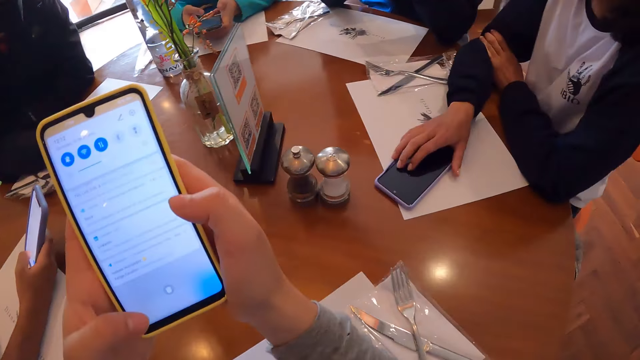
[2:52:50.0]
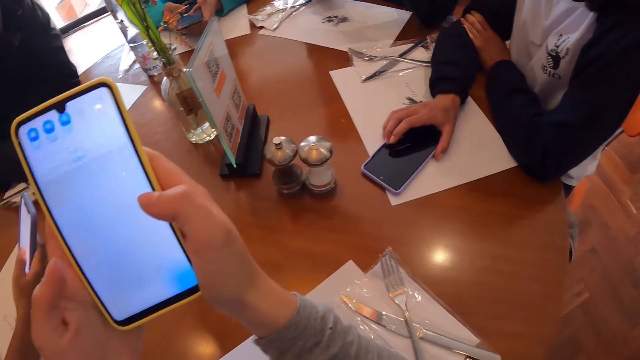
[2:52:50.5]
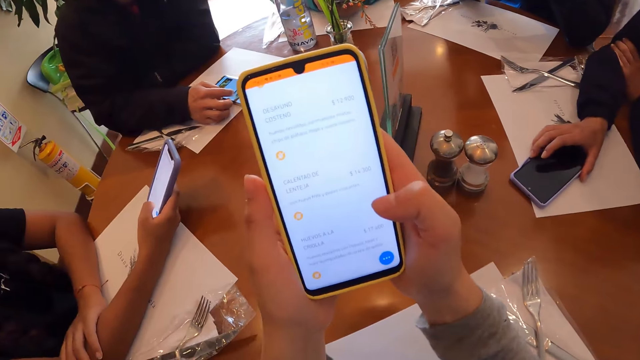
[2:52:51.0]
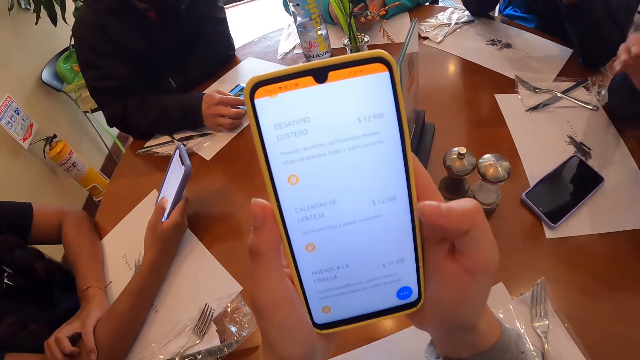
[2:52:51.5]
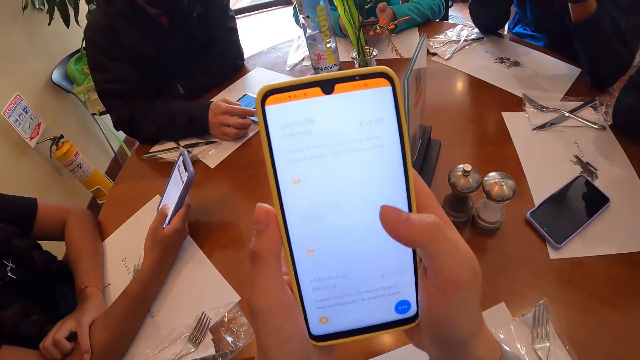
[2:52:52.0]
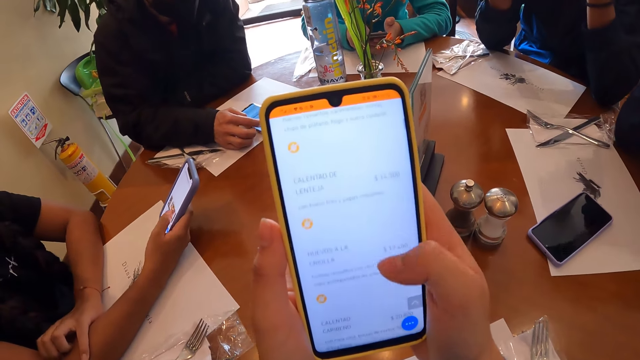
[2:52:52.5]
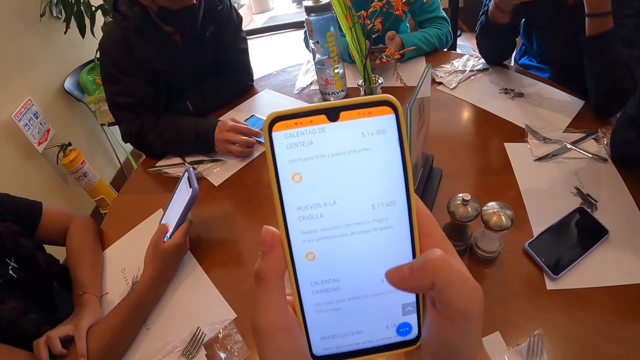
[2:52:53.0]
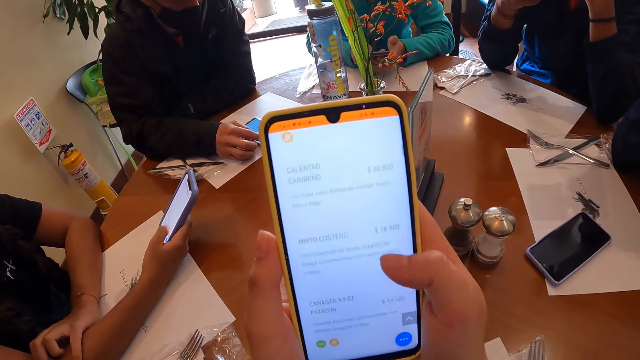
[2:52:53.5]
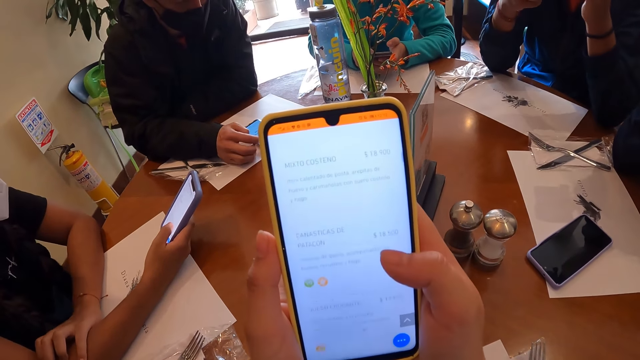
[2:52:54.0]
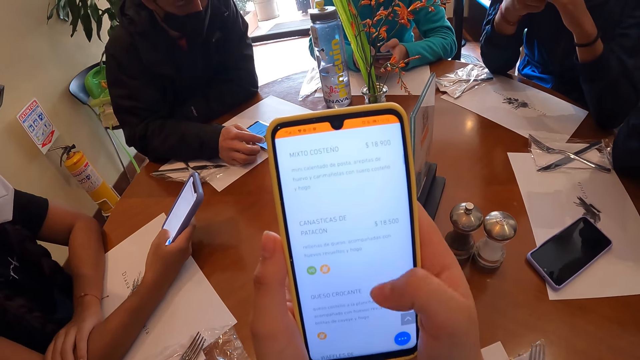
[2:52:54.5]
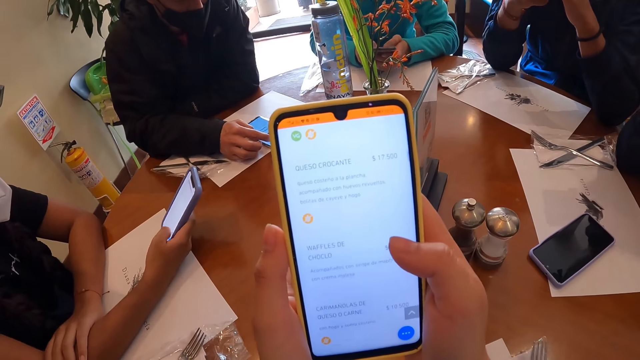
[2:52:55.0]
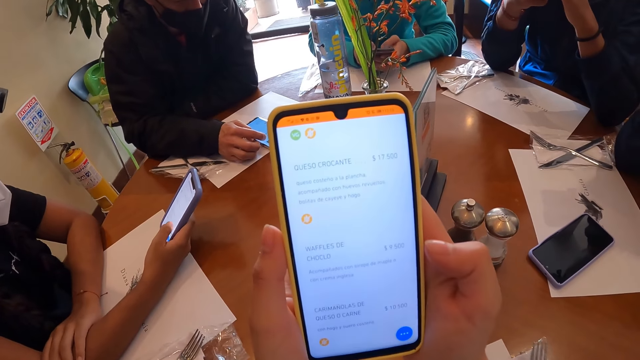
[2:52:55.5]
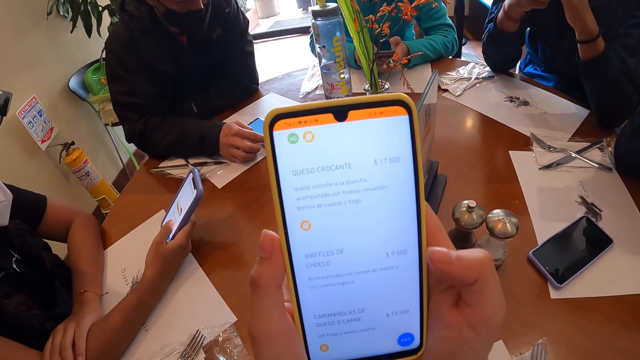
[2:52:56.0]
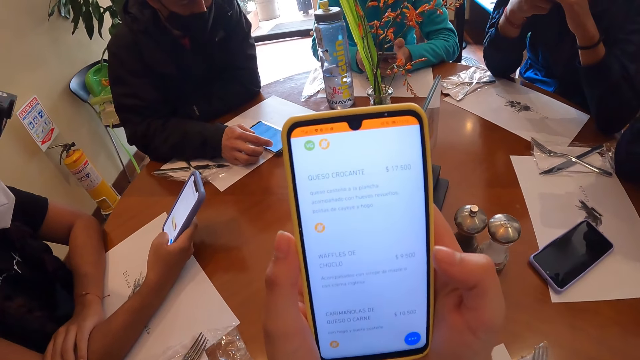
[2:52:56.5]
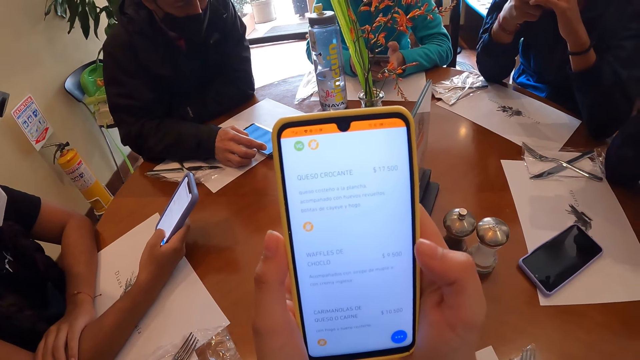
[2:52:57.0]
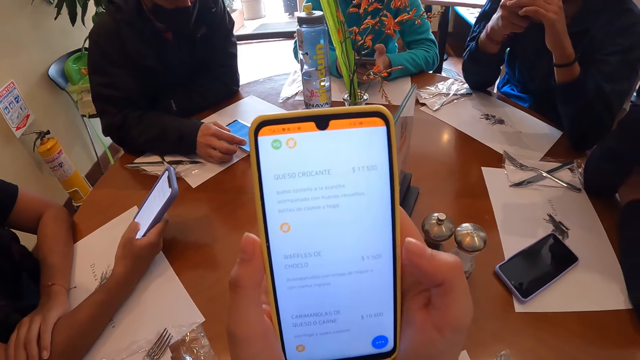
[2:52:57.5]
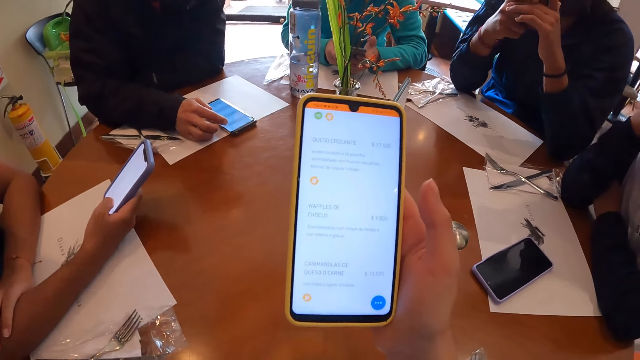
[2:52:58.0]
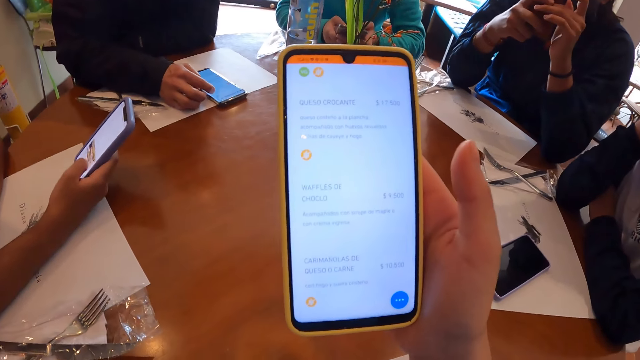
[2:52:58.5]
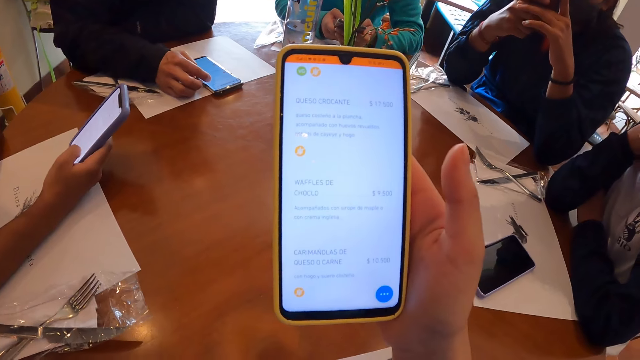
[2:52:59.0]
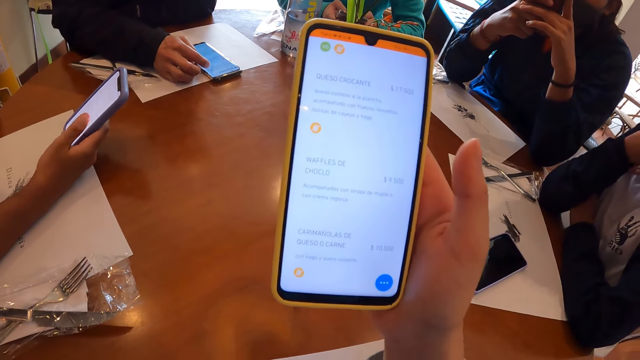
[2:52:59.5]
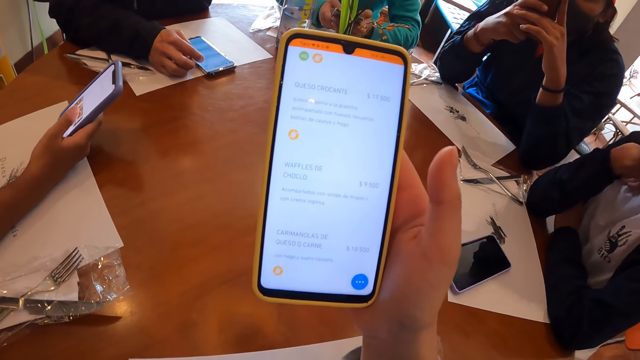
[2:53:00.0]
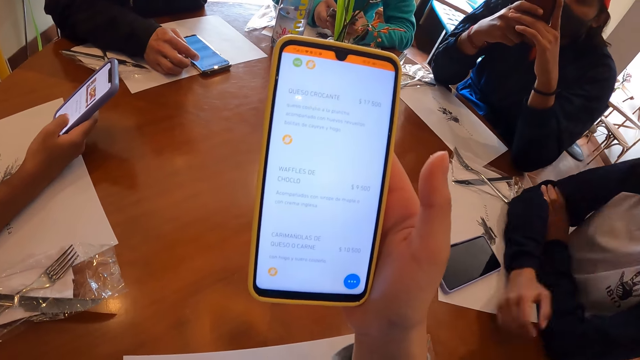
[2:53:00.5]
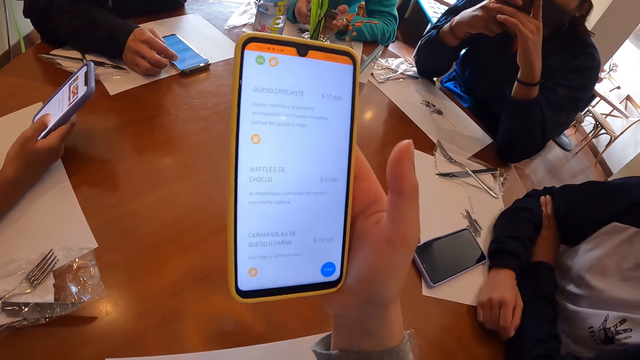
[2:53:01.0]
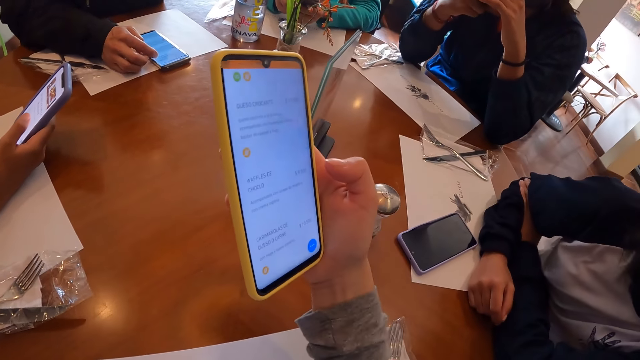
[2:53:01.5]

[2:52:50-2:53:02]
The woman touches the phone on the table with her right hand.

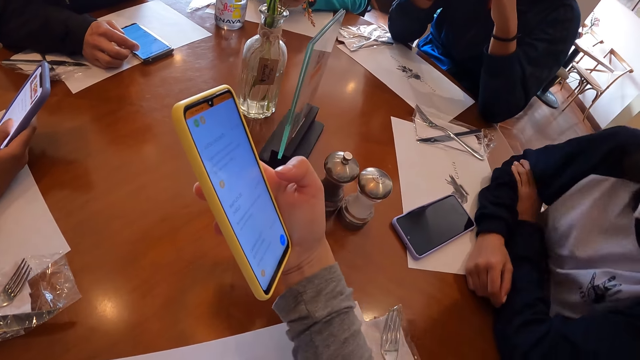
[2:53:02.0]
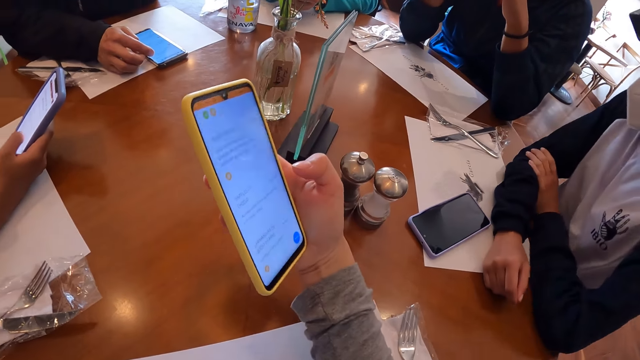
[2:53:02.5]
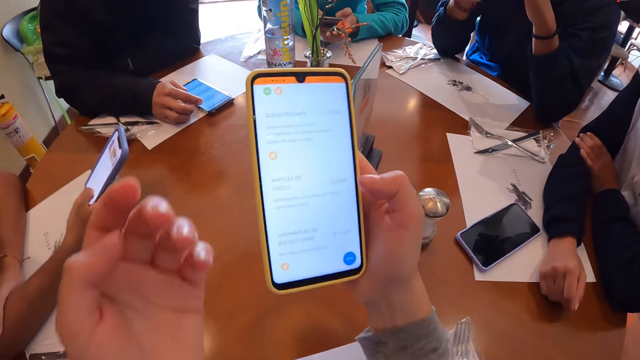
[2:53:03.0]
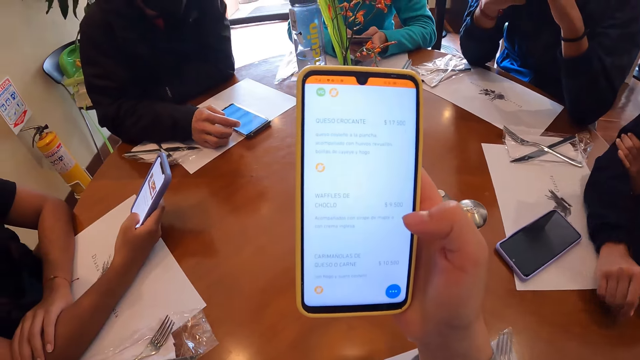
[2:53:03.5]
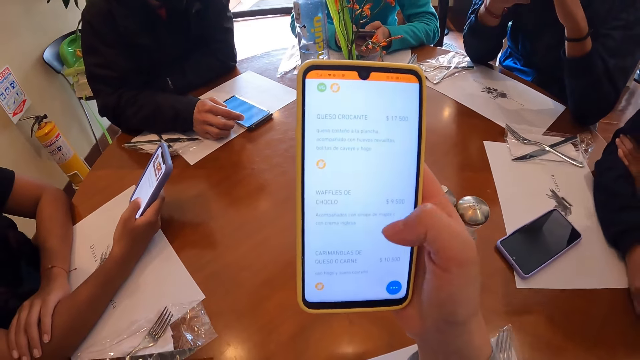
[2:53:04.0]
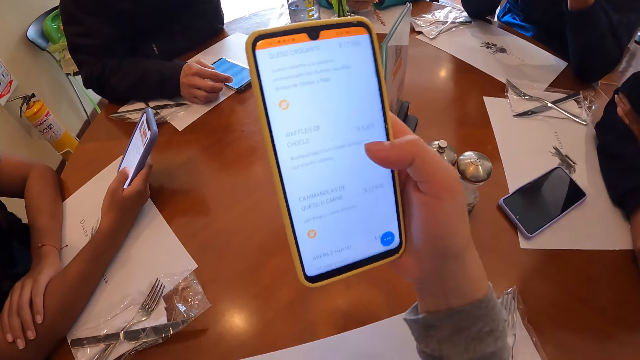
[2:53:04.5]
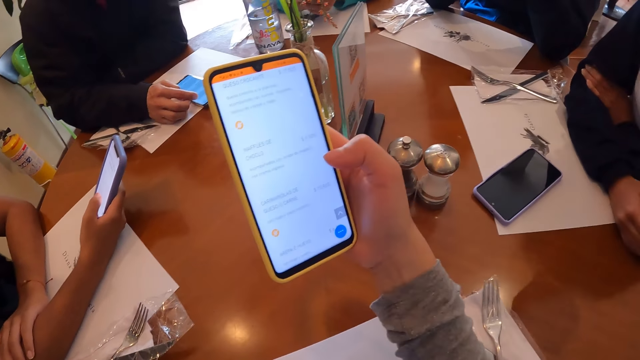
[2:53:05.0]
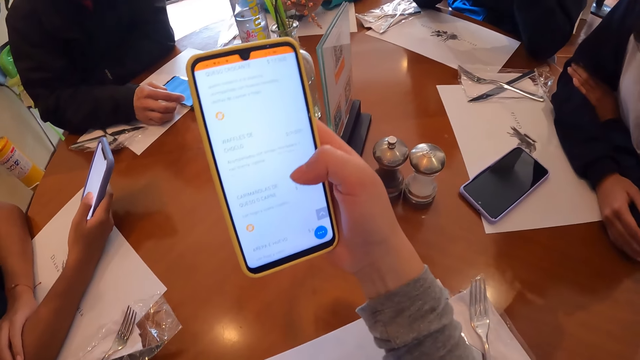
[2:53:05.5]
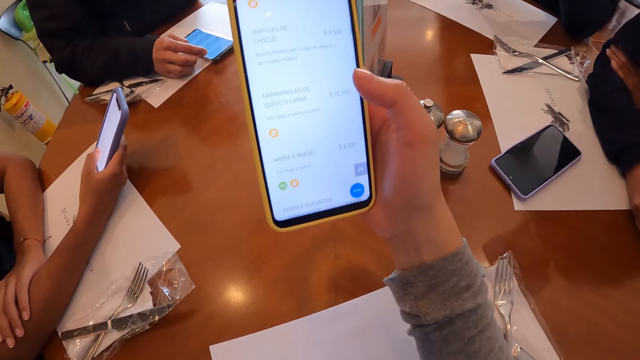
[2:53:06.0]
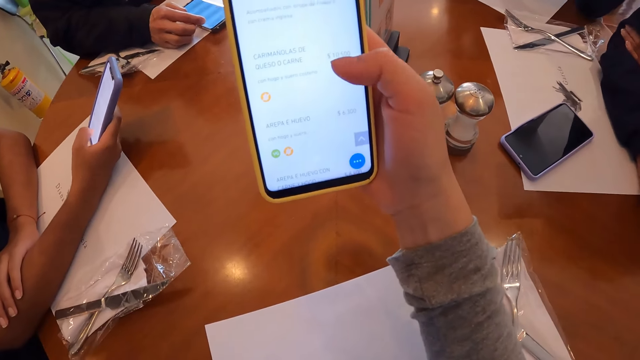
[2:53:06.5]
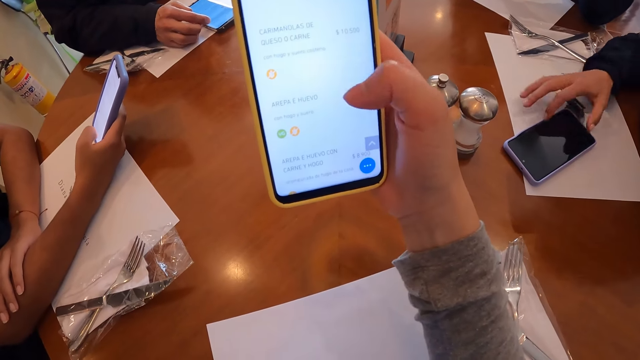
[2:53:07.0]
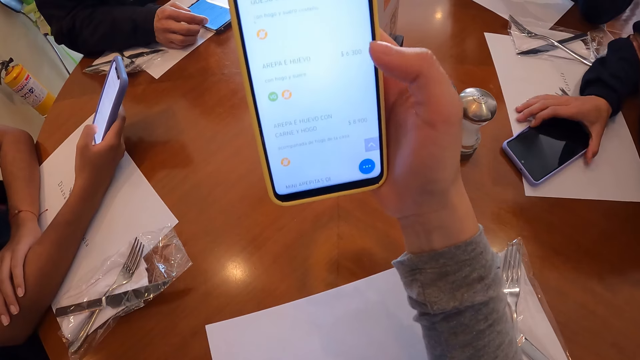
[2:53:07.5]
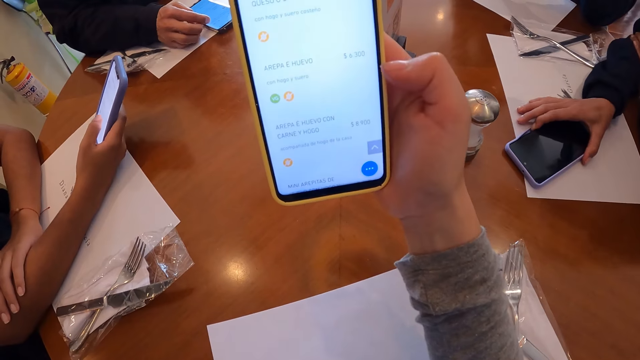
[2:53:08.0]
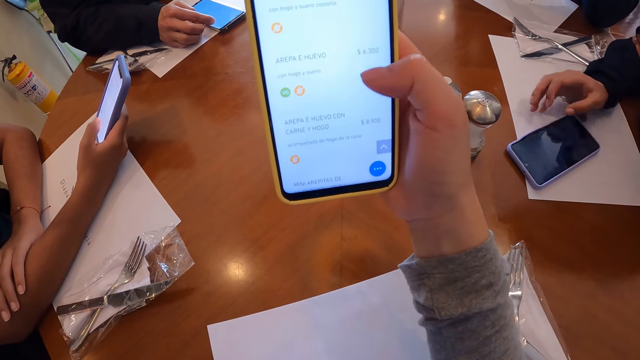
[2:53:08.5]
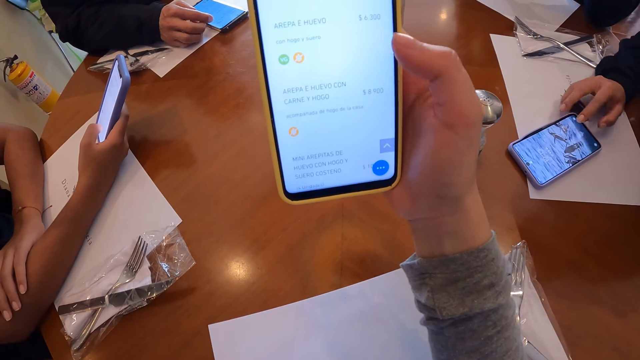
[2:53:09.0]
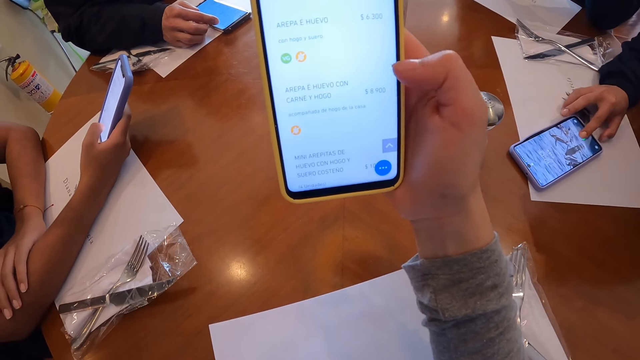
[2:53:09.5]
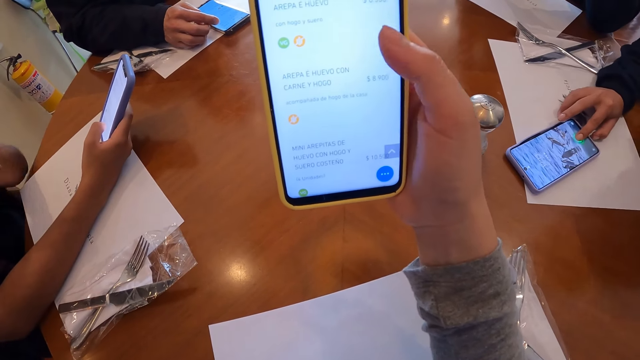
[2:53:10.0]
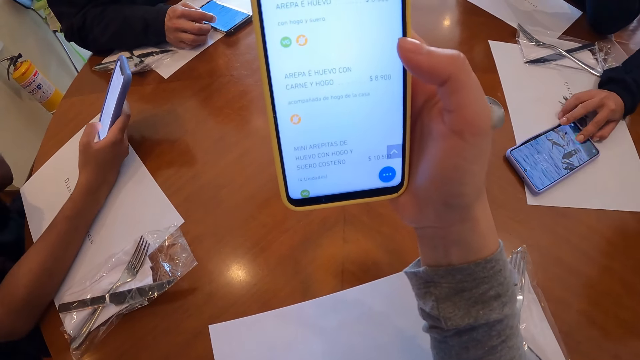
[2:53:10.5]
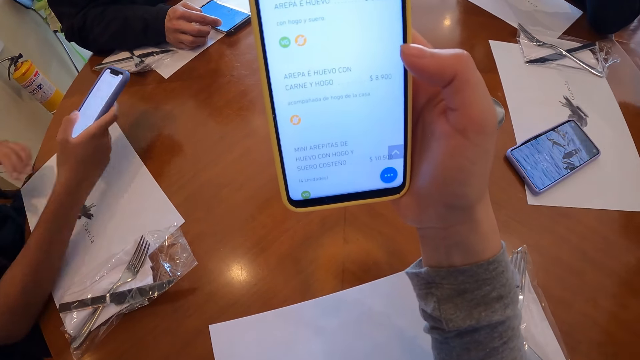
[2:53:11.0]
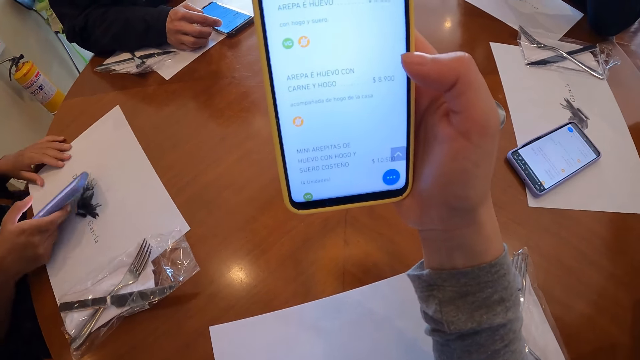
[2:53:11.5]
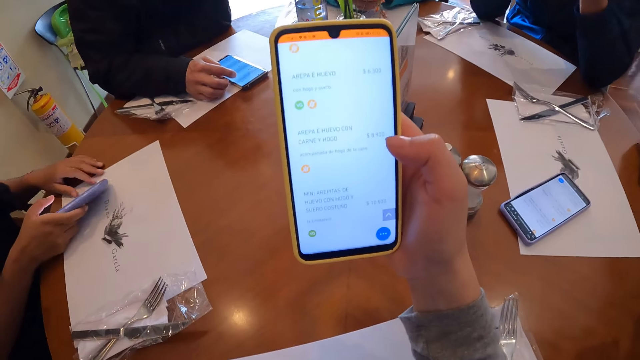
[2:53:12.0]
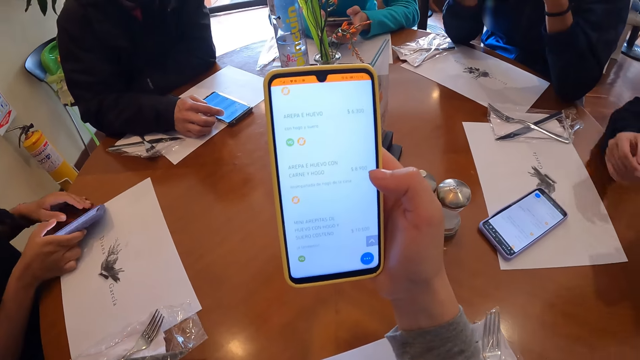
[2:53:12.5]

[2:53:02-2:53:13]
The woman touches the phone on the table with her right hand. She operates the phone on the table with her right hand. Another woman drops the phone on the table with her right hand.
